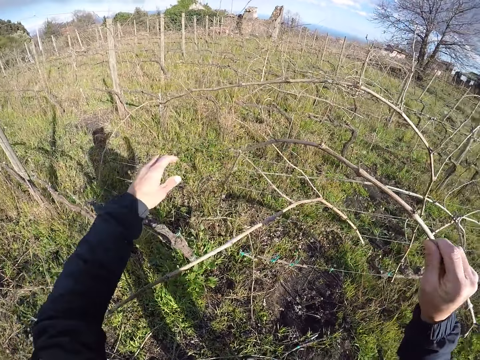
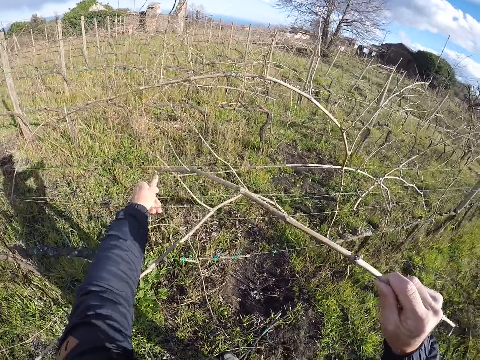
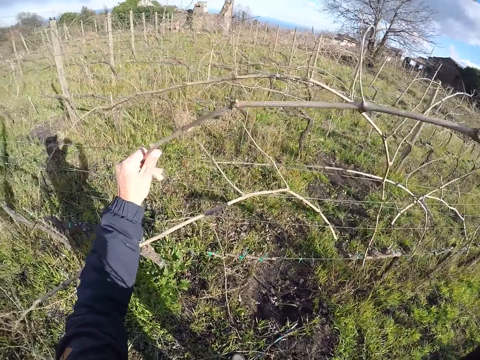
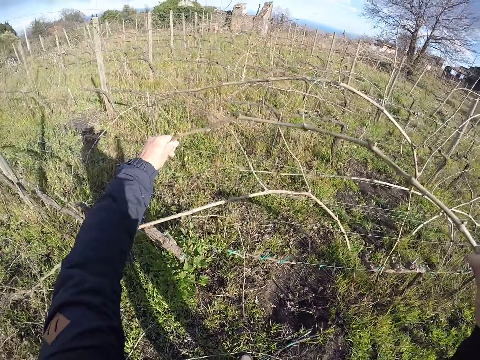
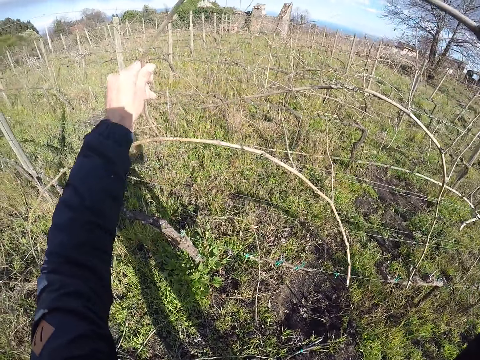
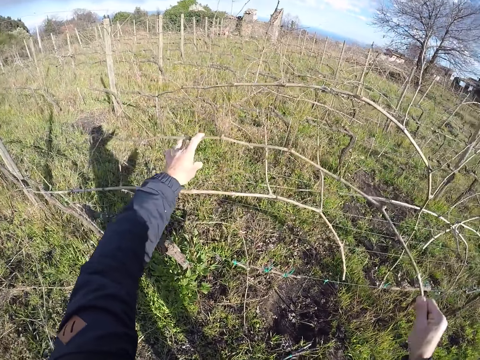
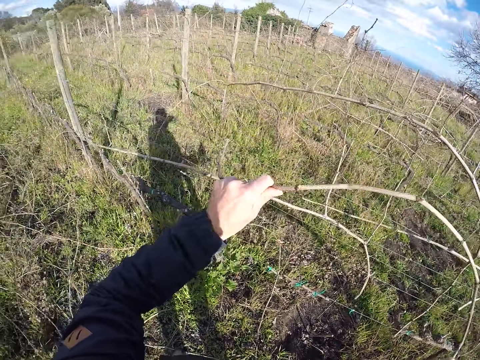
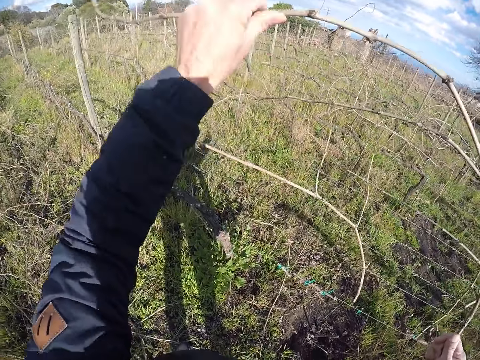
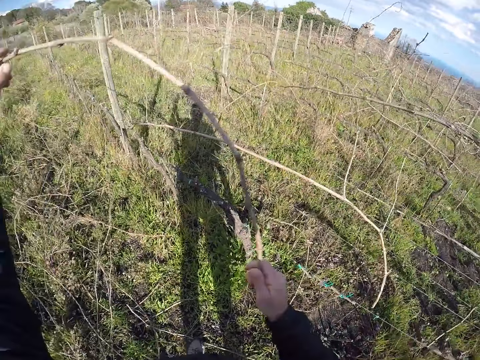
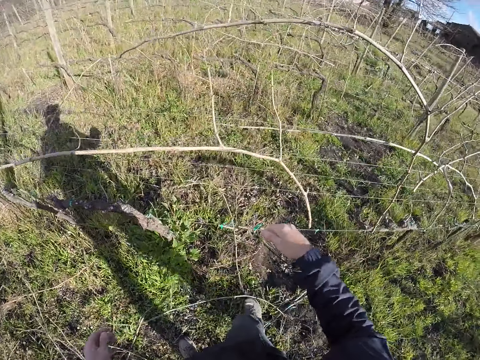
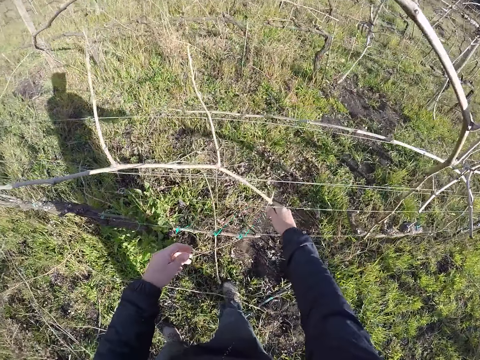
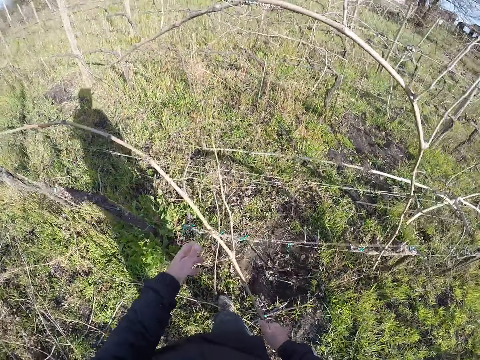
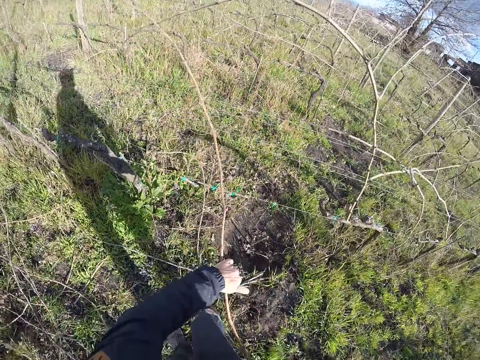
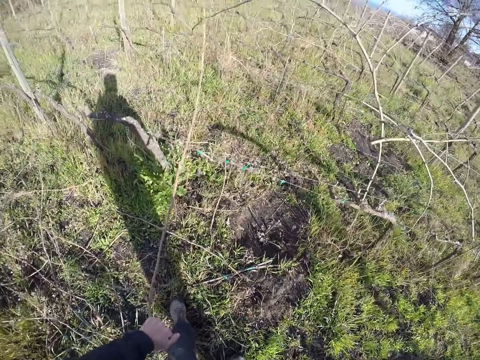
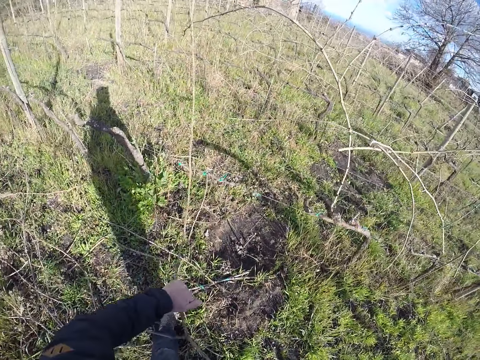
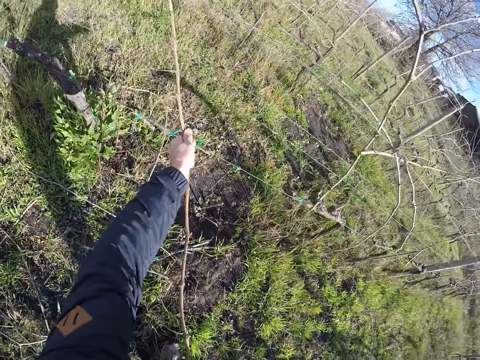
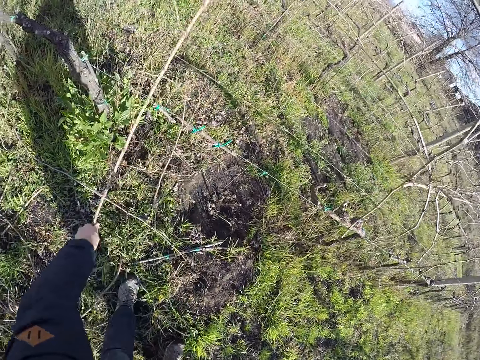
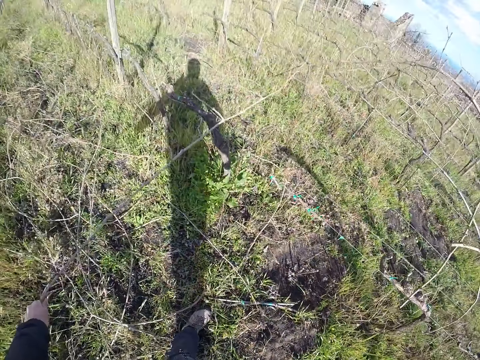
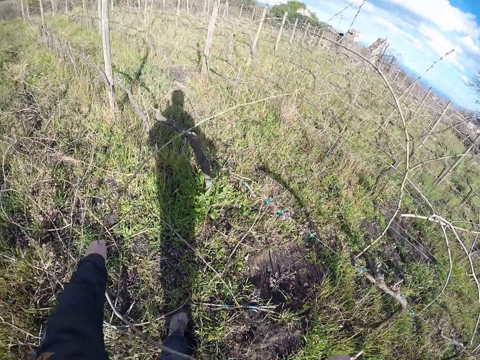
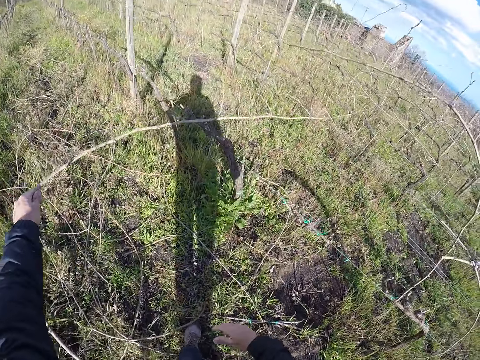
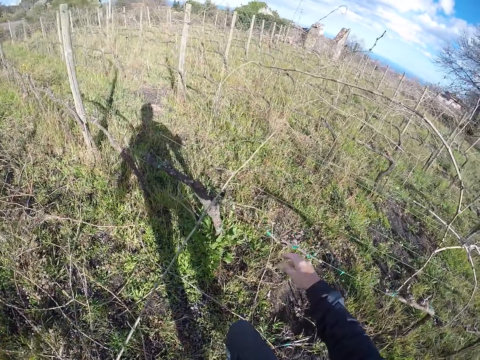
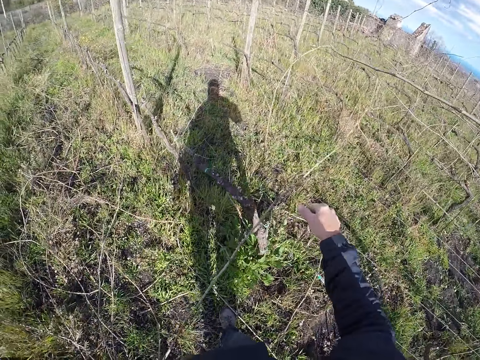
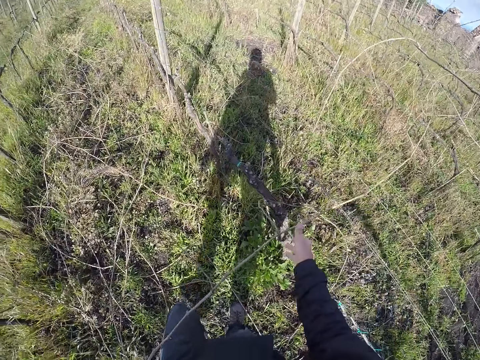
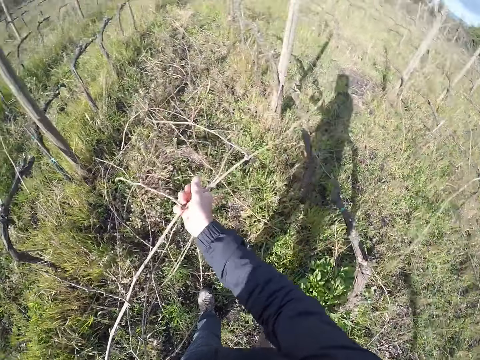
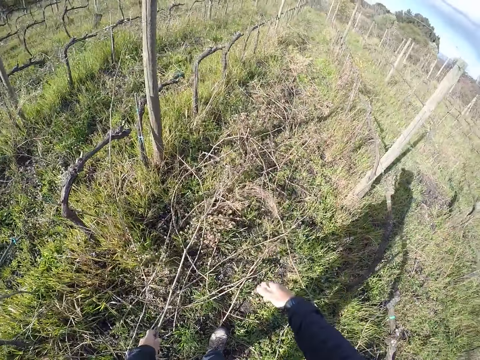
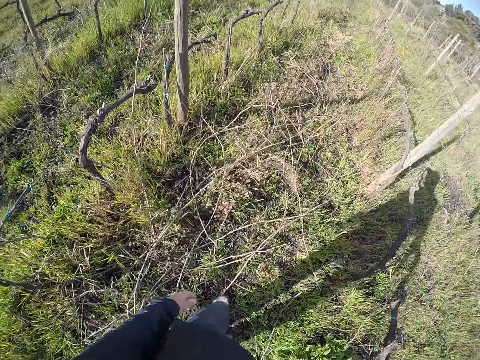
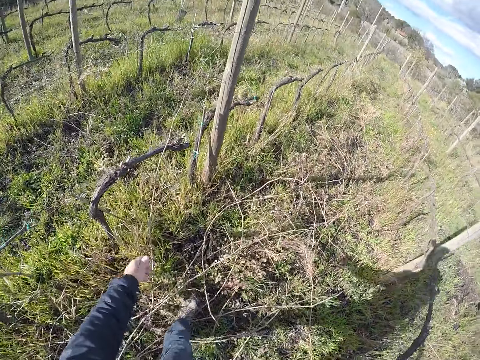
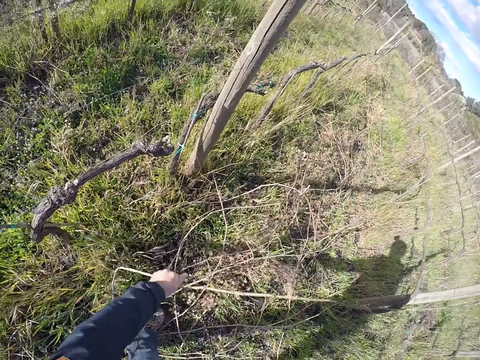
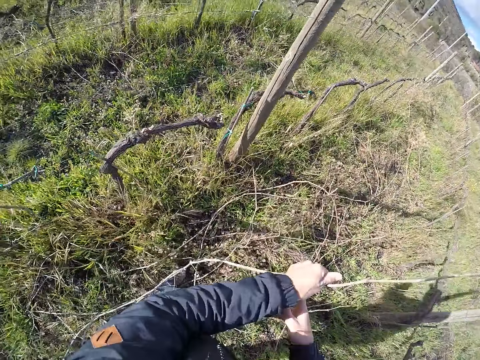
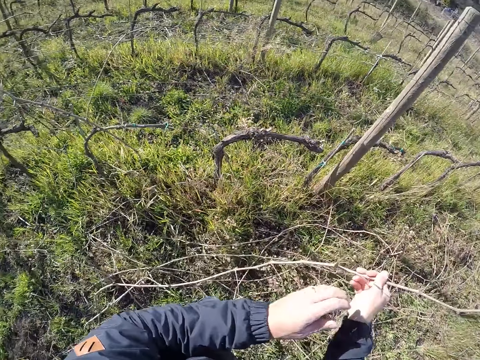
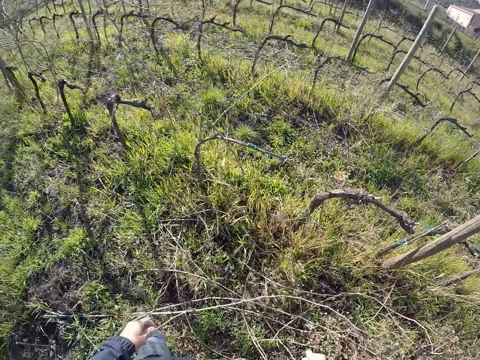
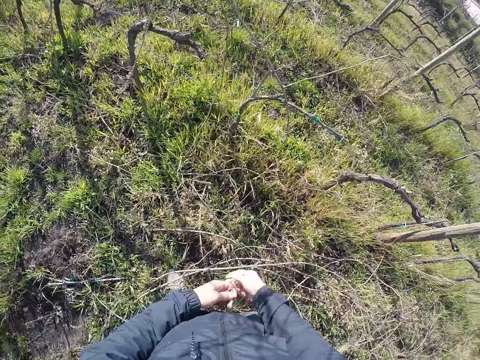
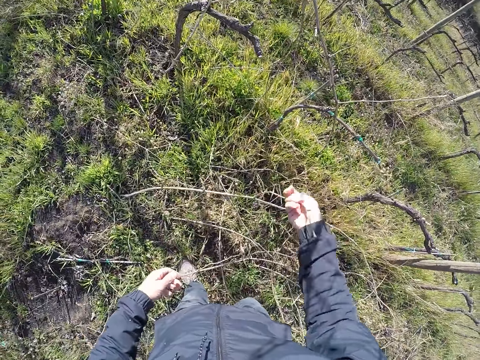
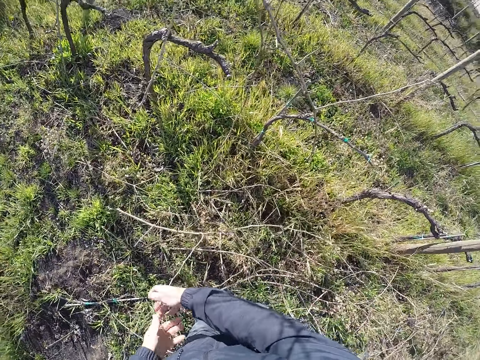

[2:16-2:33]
The camera wearer removes the branch from the wire fence with both hands. He holds the branch. He drops the branches on the ground with both hands. He grabs the branch from the wire fence with his right hand. He removes the branch from the wire fence with both hands. He drops the branch on the ground with both hands. He picks up a branch from the ground with his left hand. He drops the branch on the ground with both hands. He pulls the branch.

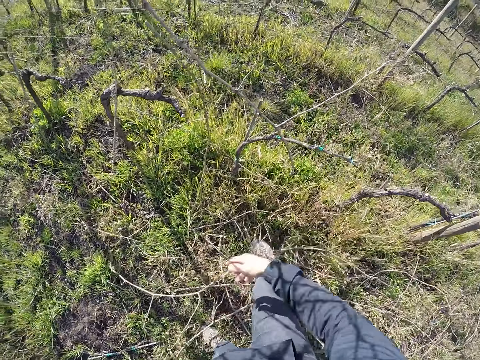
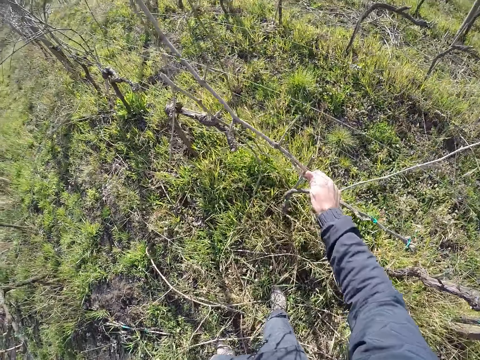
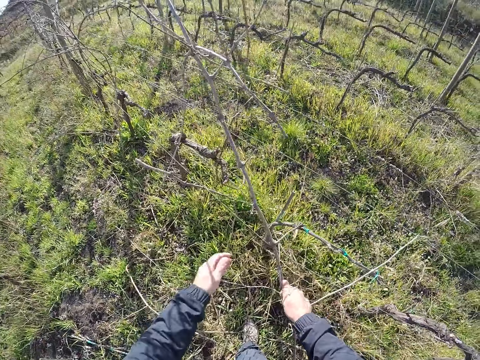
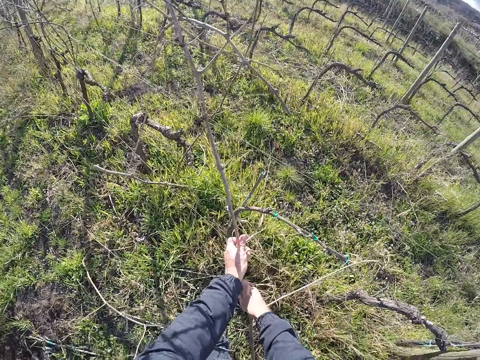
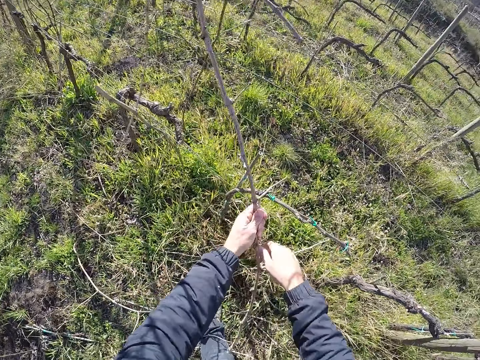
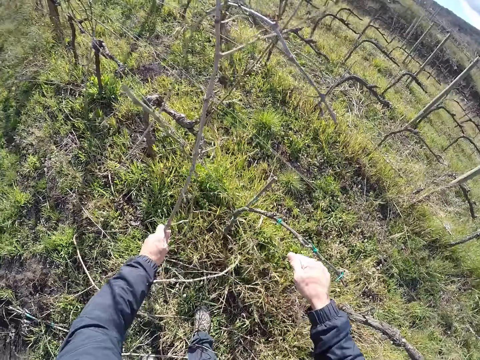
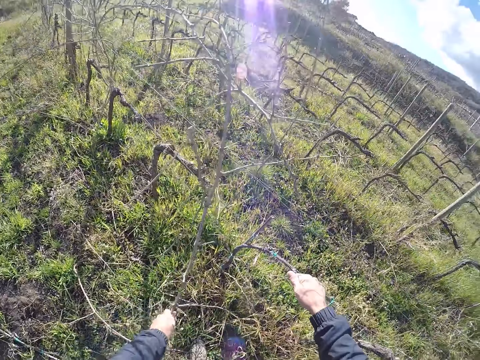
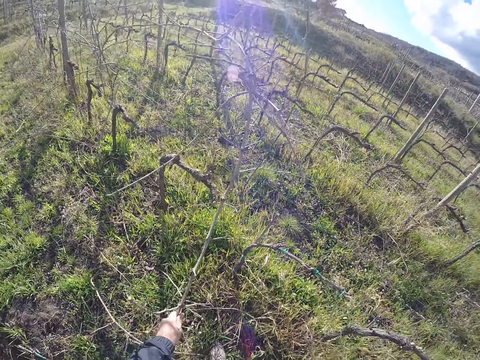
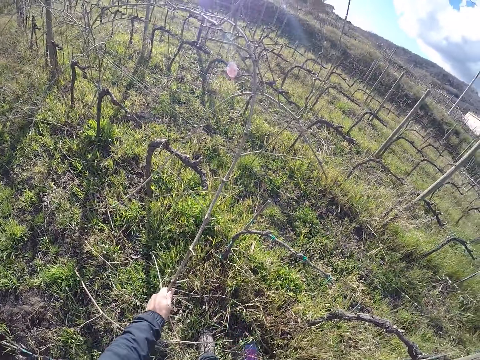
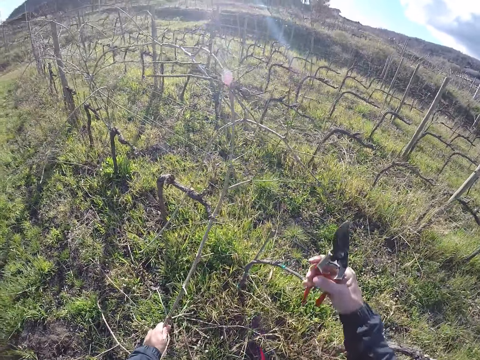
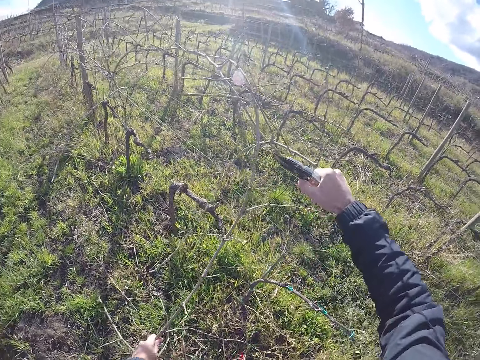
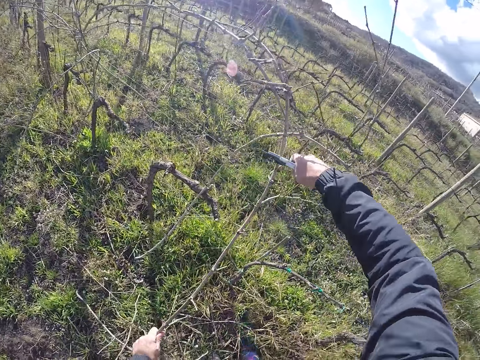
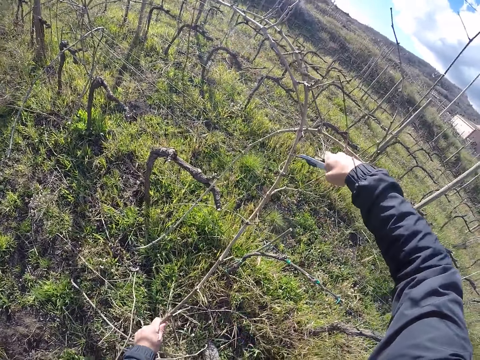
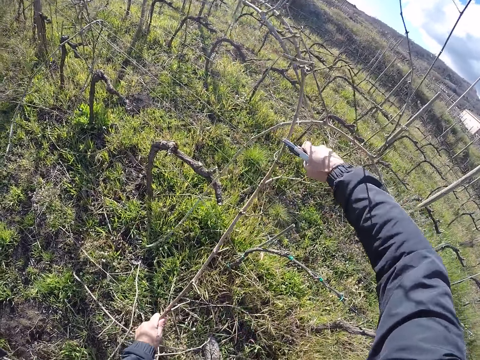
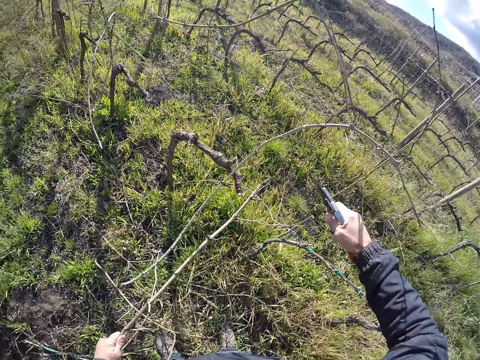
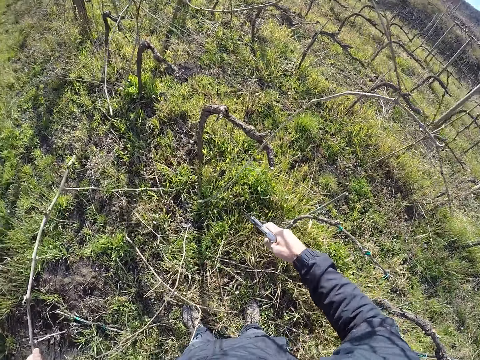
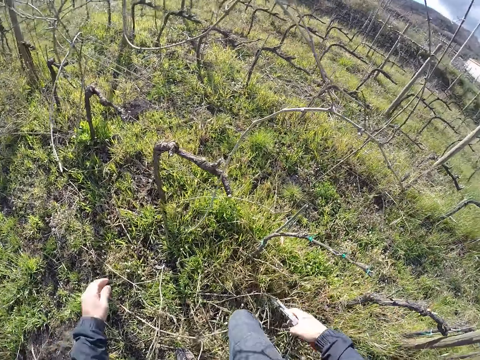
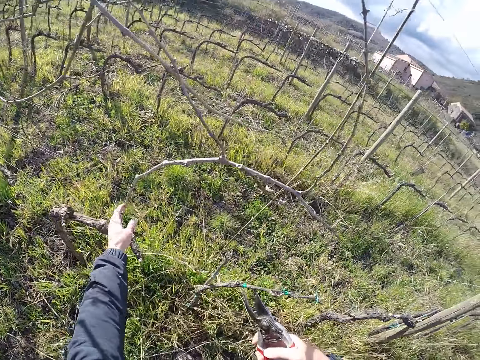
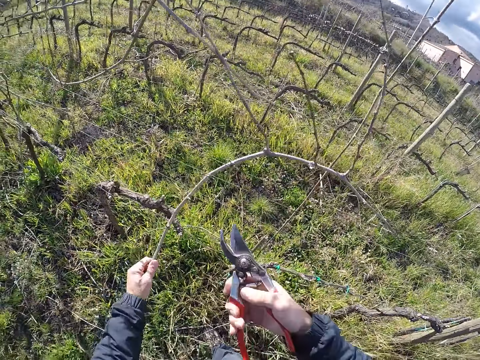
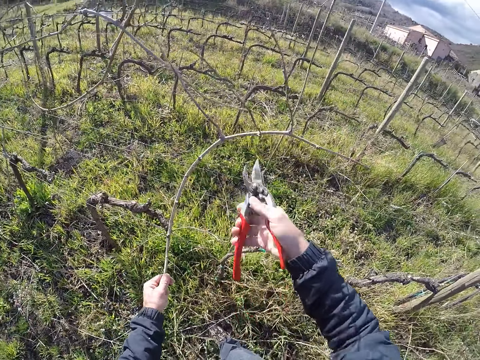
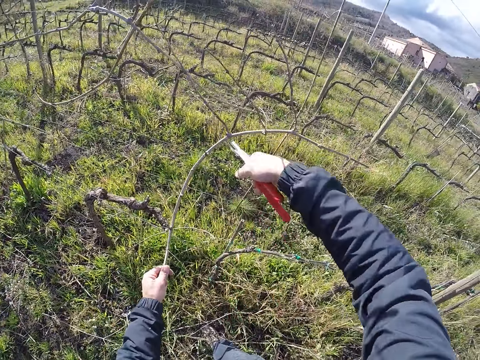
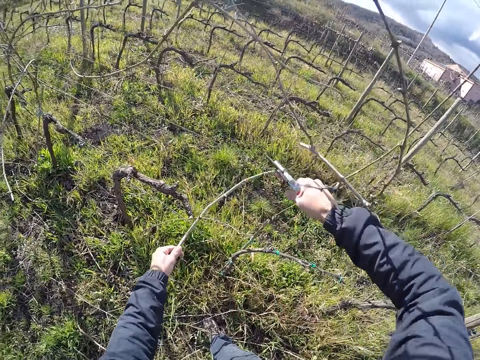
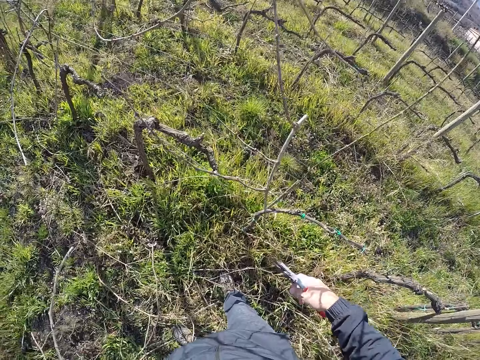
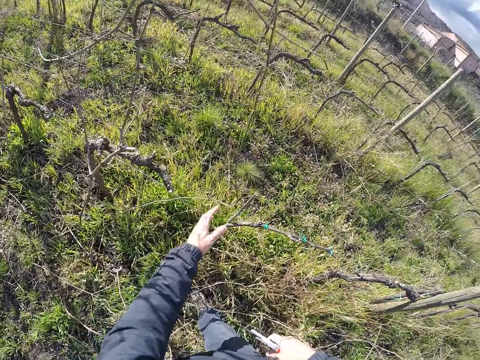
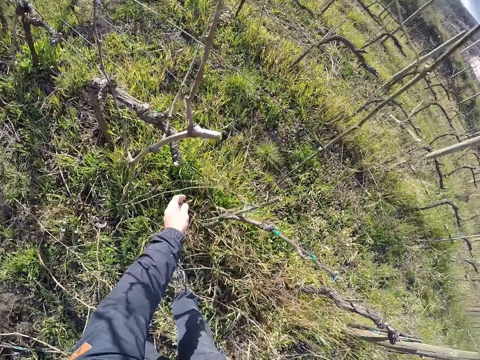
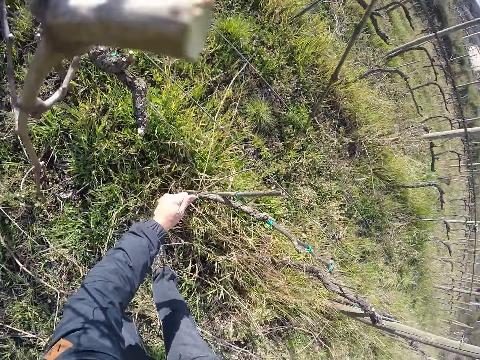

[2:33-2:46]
The camera wearer grabs a branch from the wire fence with his right hand. He removes the branch from the wire fence with both hands. He picks up the shears. He cuts the branch with the pruner in his right hand. He drops the branch on the ground with his left hand. He grabs a branch from the wire fence with his left hand and pulls the branch. He cuts the branch with the pruner in his right hand. He drops the branch on the ground with his left hand. He grabs some branches from the wire fence with his left hand.
